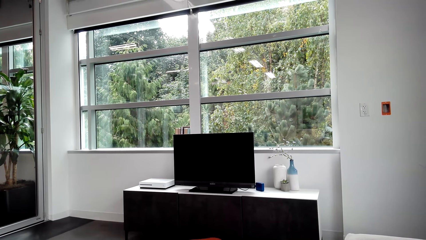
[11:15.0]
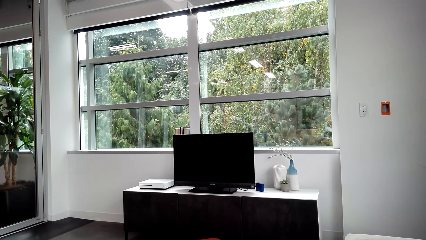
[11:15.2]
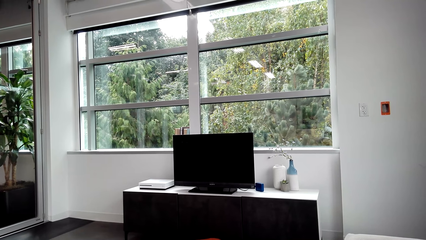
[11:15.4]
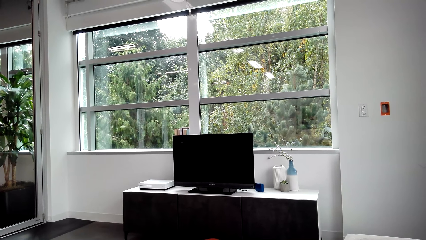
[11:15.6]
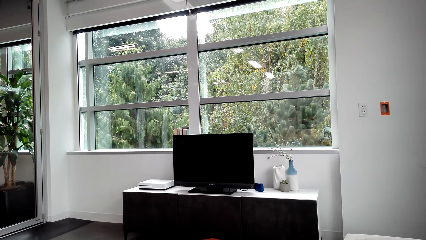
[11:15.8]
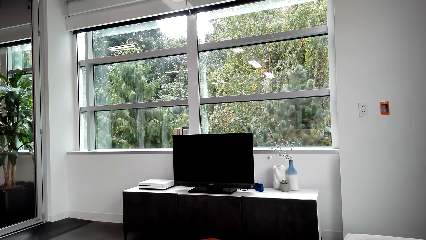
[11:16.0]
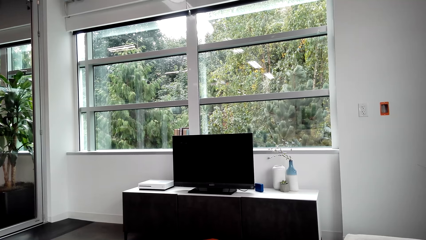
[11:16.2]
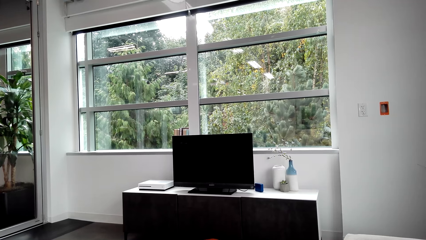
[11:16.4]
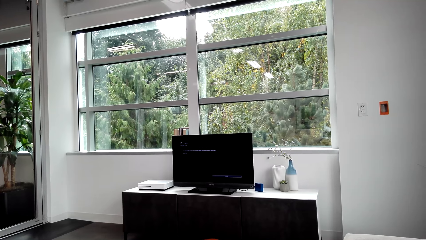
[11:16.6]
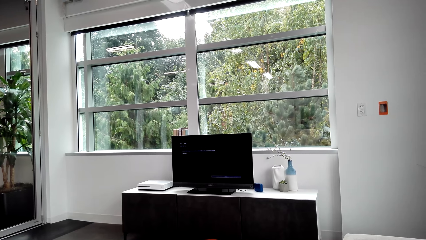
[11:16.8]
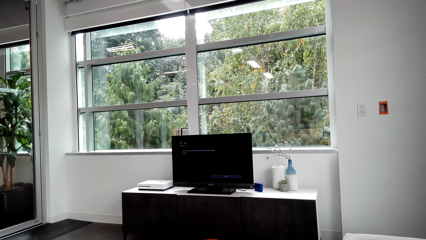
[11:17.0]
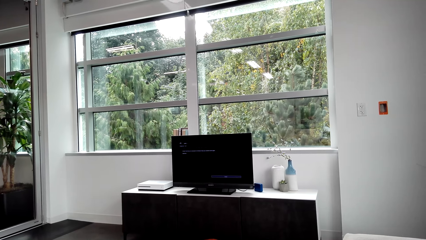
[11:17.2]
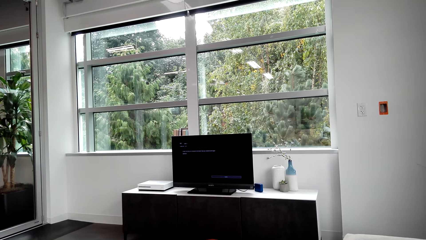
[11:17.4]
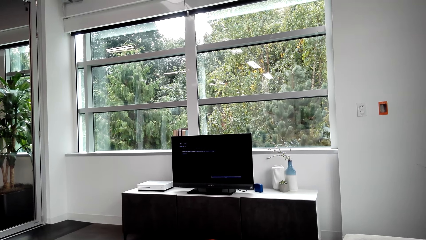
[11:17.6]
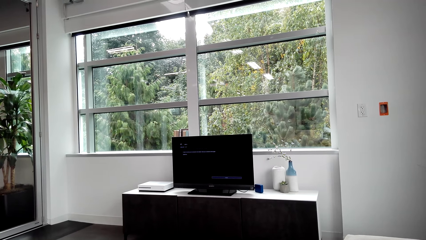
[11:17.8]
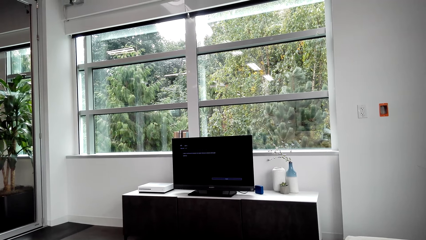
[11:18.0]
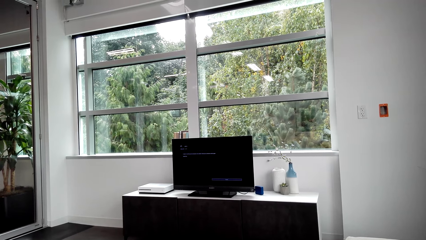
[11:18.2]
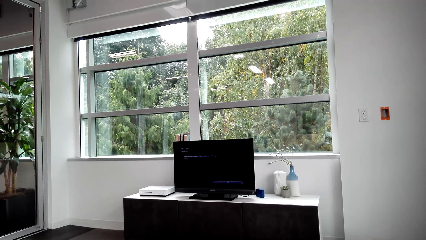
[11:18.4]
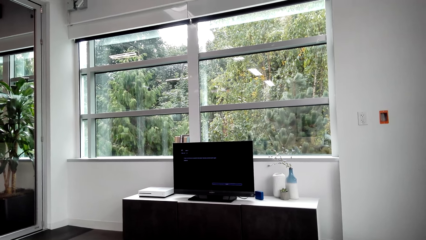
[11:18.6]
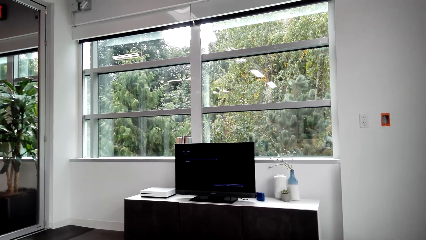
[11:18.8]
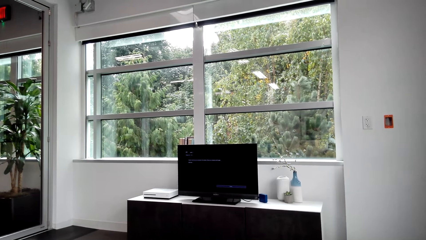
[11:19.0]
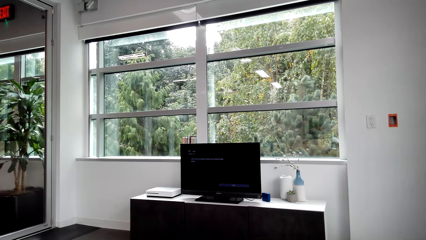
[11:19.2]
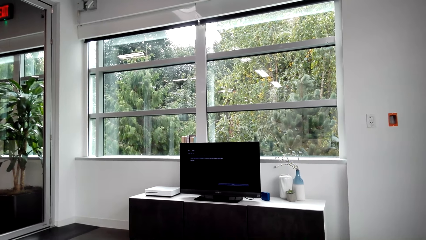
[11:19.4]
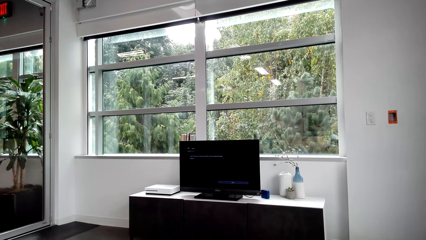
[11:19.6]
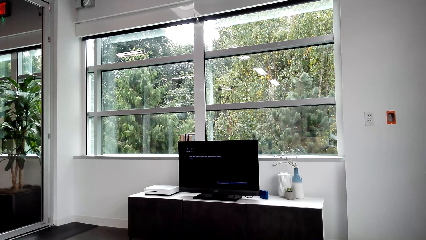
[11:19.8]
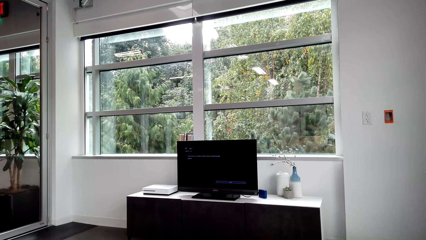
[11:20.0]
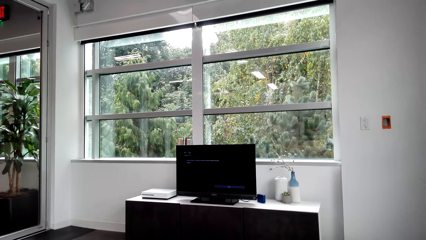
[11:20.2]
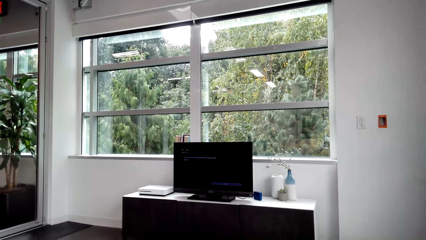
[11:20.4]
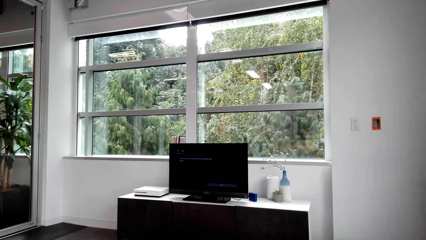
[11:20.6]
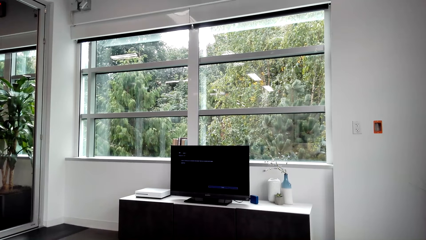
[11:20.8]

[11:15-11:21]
The camera wearer switches on the television screen.

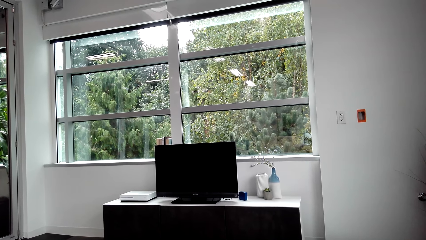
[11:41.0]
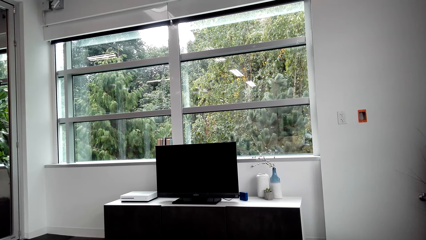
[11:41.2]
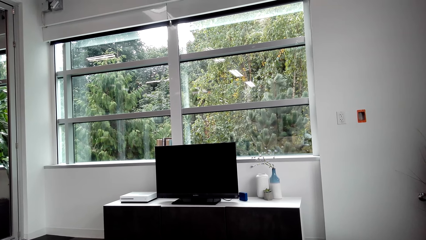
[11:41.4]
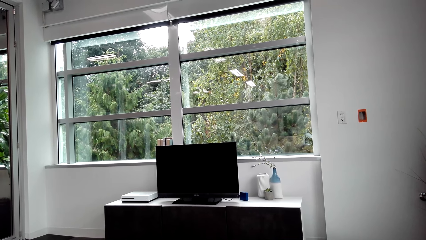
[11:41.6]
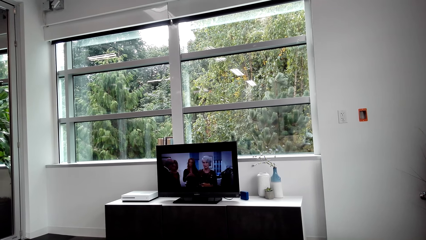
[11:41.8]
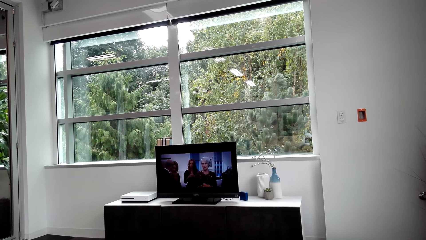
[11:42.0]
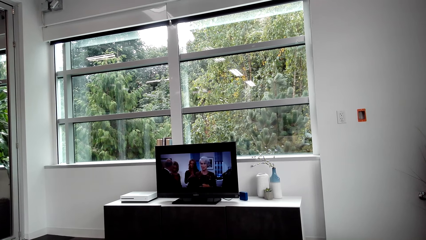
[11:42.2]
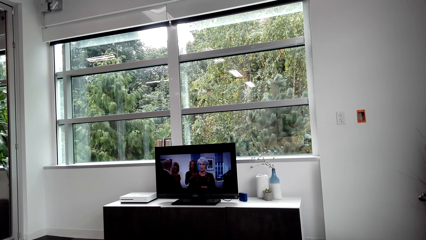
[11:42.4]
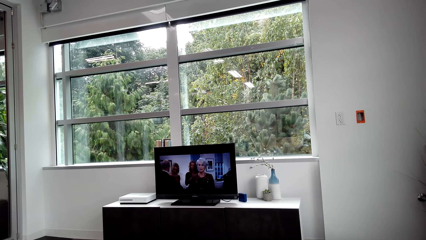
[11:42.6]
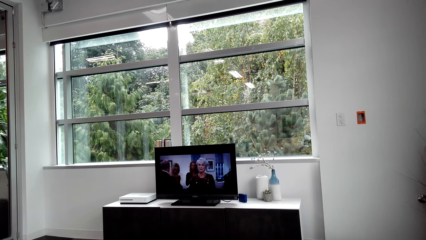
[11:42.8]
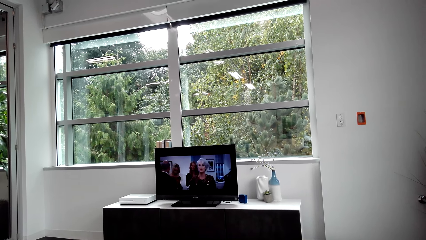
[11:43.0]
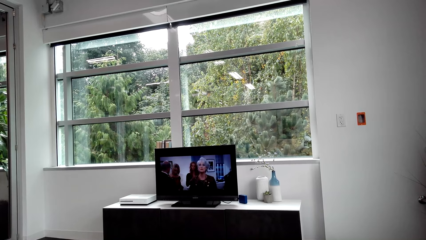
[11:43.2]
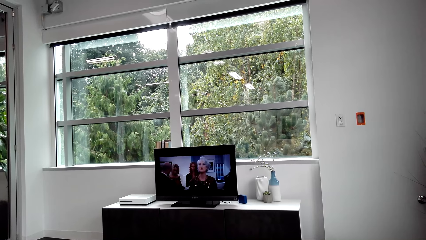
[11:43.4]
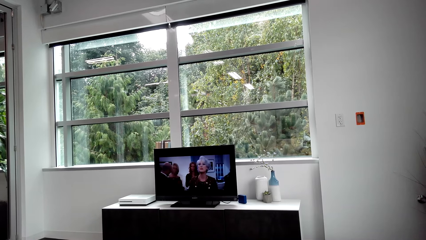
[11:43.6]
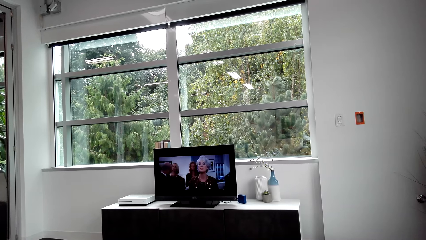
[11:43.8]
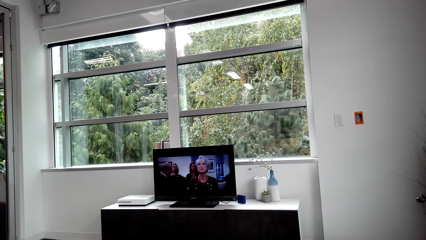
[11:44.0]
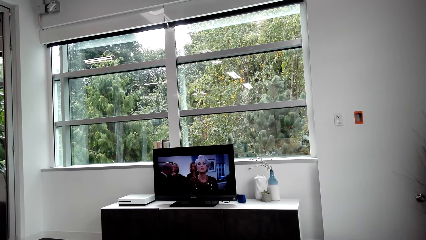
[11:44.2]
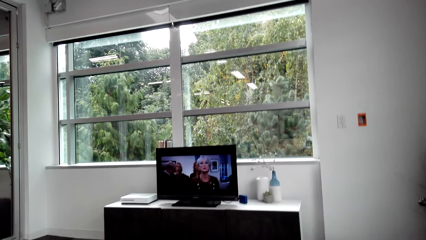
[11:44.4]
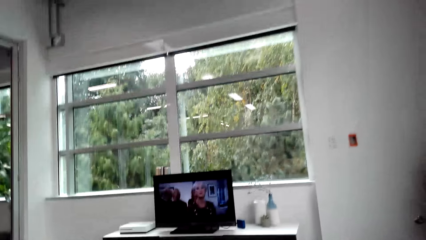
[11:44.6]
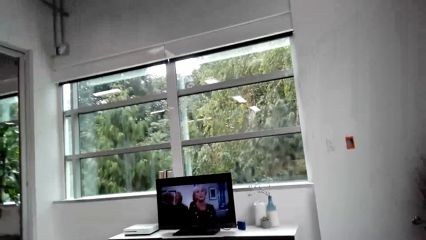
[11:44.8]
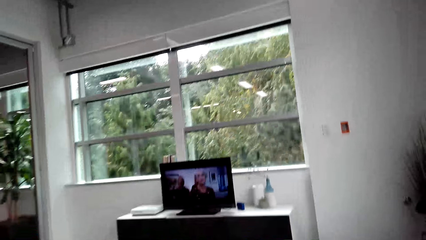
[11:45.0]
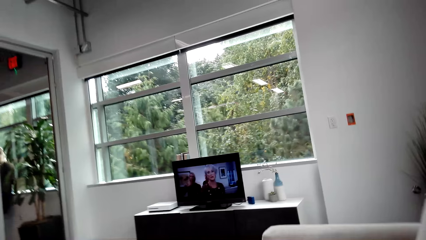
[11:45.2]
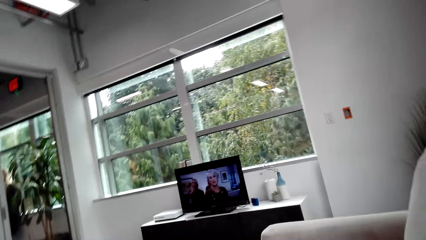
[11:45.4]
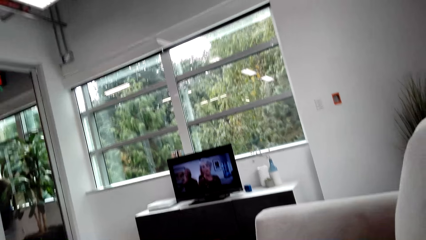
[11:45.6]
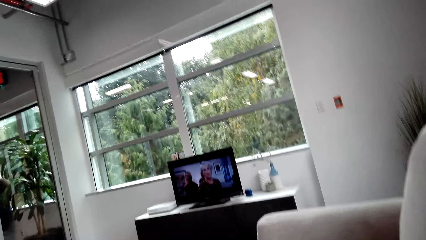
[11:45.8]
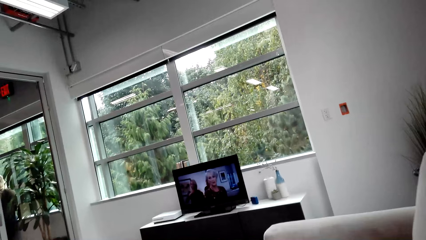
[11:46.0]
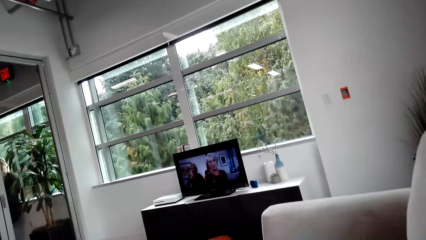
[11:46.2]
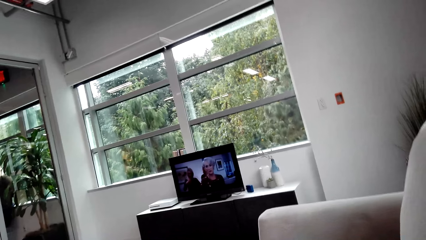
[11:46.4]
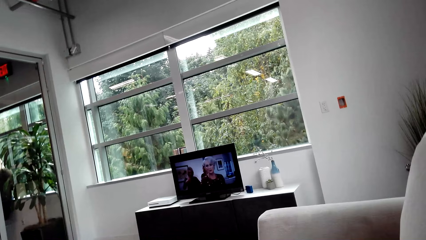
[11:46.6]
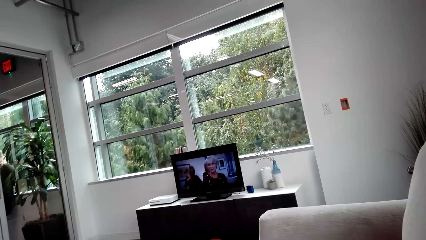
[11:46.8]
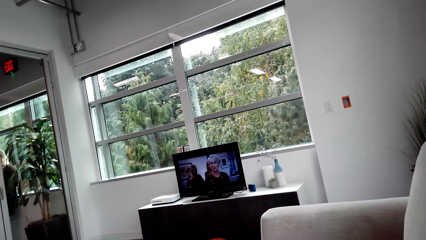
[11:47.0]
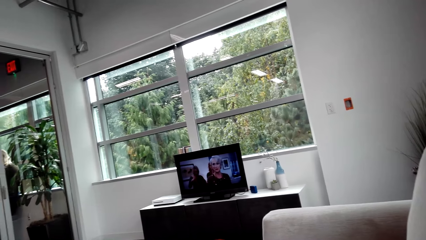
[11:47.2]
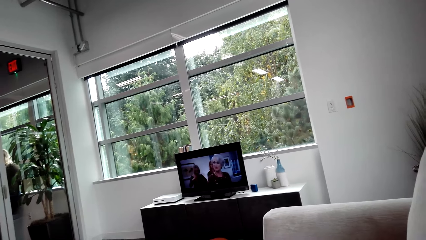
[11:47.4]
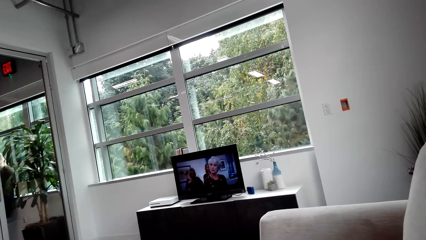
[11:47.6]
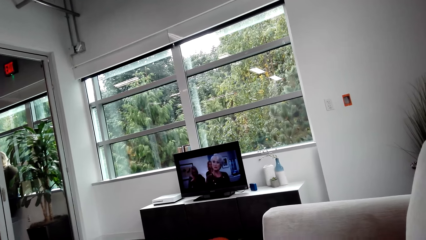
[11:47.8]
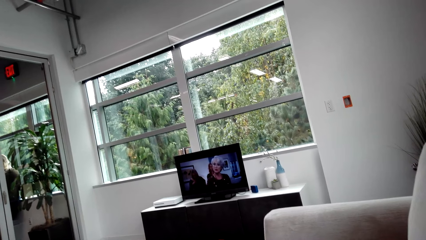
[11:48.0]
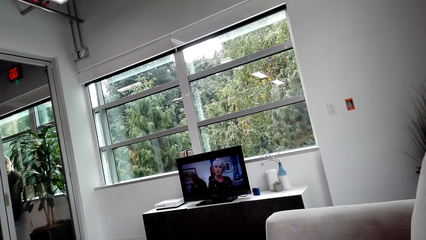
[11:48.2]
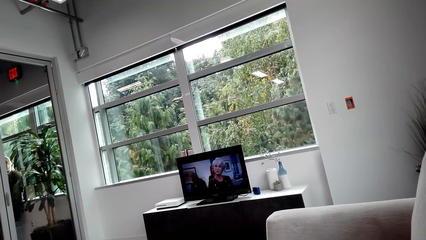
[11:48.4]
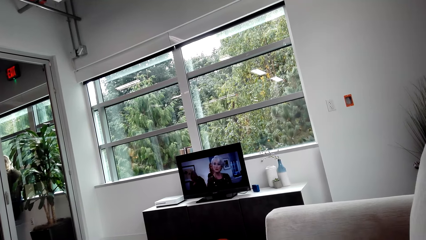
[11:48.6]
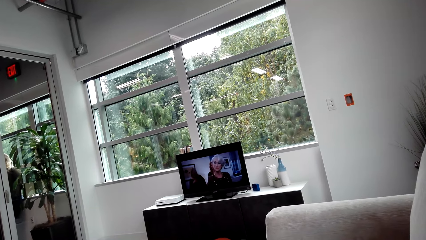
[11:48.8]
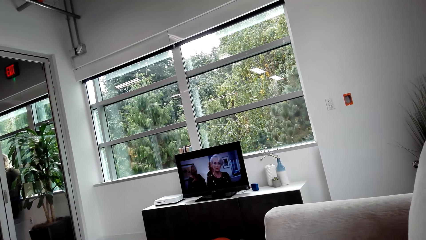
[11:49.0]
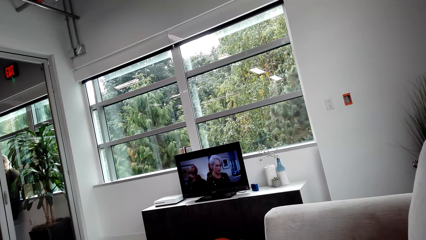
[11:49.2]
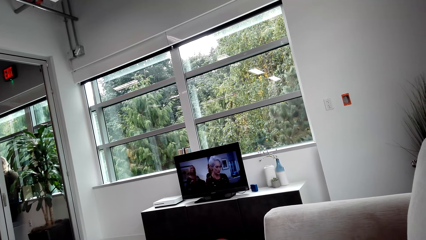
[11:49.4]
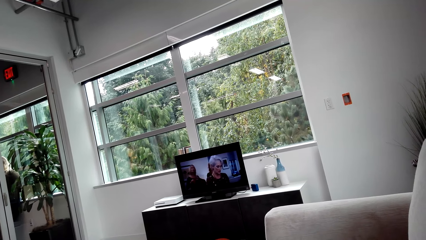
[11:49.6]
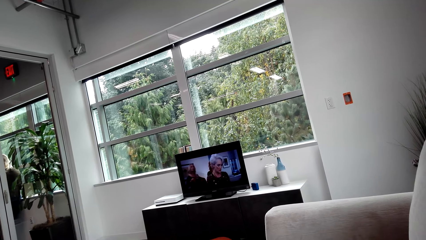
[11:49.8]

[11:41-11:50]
The camera wearer watches a movie in the television screen. A man speaks to the camera wearer. The camera wearer watches the television.
